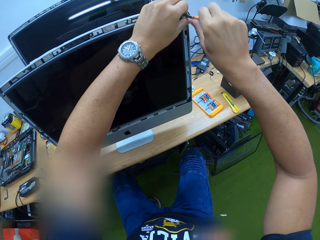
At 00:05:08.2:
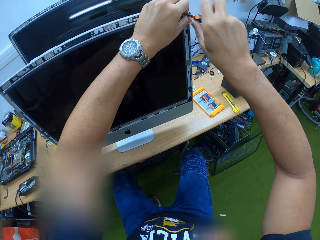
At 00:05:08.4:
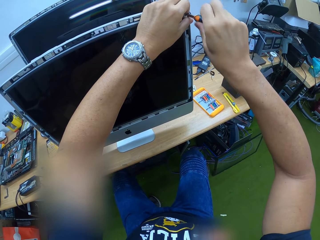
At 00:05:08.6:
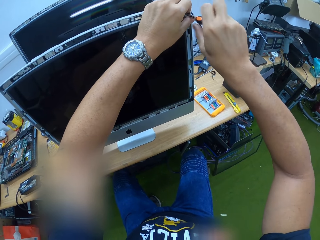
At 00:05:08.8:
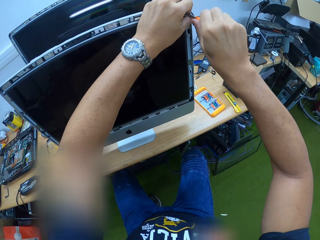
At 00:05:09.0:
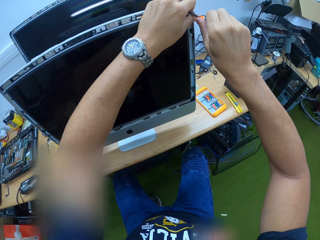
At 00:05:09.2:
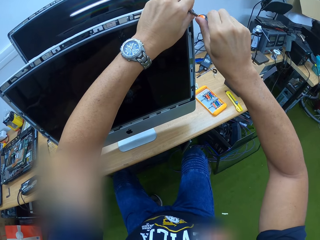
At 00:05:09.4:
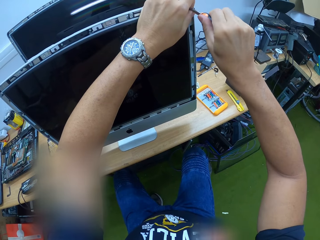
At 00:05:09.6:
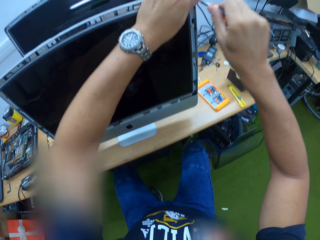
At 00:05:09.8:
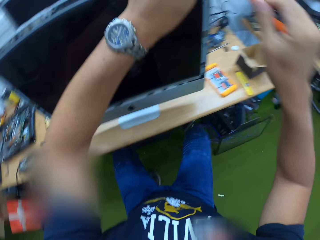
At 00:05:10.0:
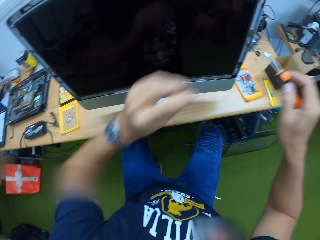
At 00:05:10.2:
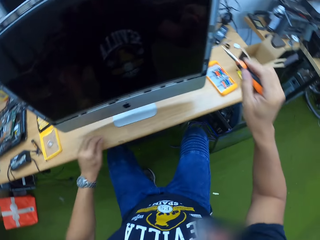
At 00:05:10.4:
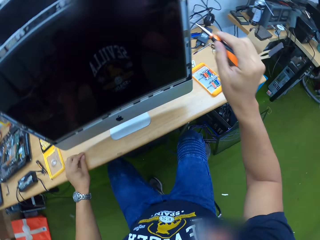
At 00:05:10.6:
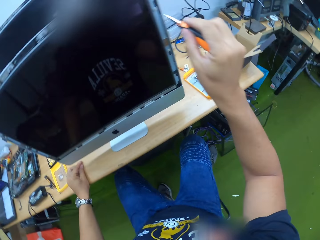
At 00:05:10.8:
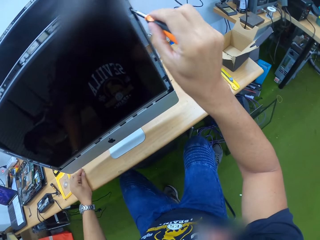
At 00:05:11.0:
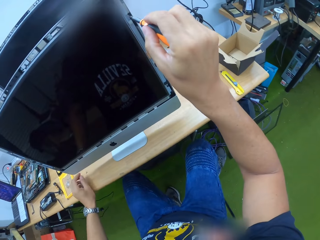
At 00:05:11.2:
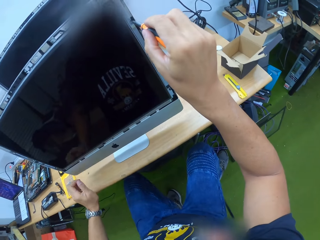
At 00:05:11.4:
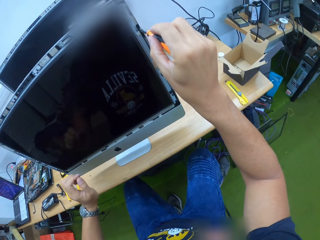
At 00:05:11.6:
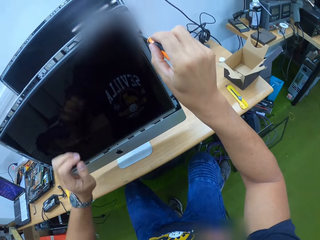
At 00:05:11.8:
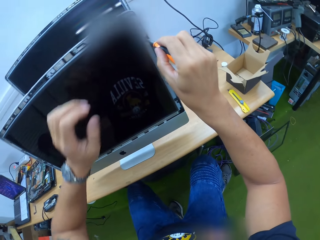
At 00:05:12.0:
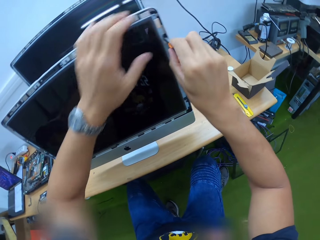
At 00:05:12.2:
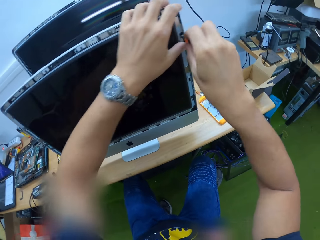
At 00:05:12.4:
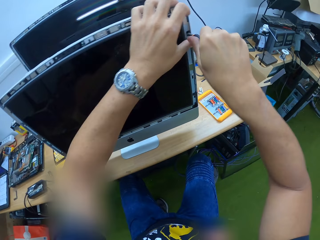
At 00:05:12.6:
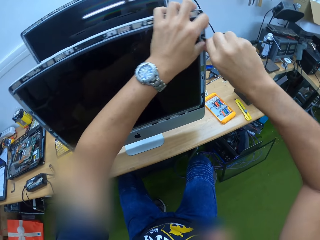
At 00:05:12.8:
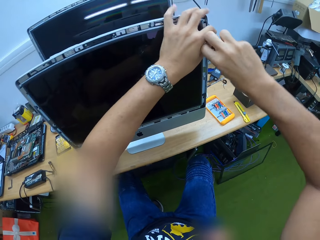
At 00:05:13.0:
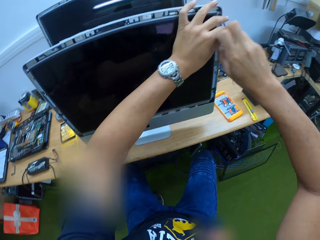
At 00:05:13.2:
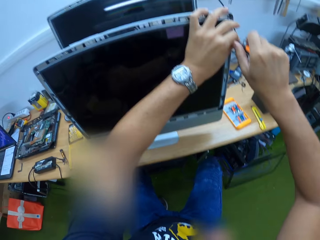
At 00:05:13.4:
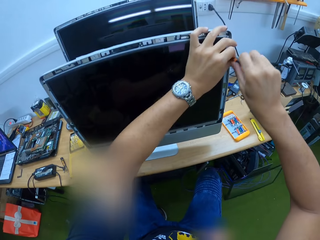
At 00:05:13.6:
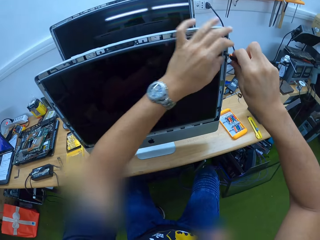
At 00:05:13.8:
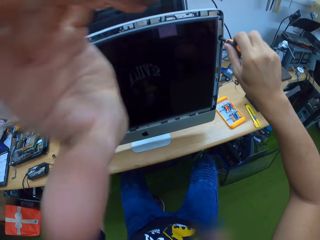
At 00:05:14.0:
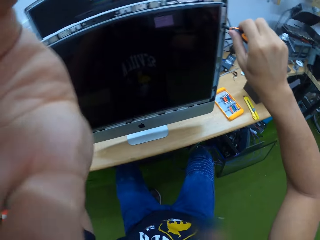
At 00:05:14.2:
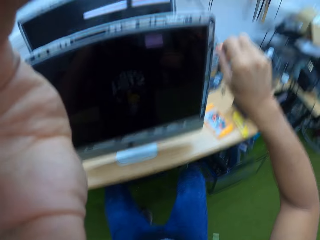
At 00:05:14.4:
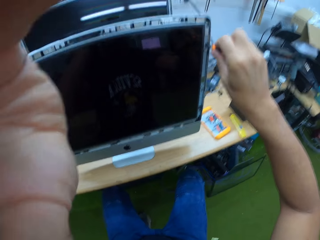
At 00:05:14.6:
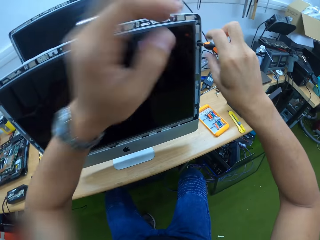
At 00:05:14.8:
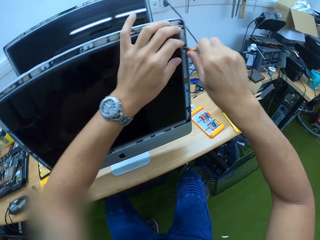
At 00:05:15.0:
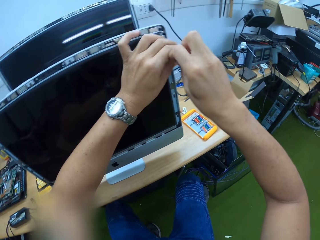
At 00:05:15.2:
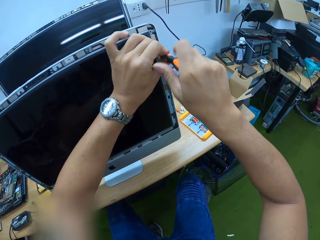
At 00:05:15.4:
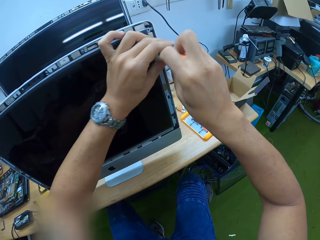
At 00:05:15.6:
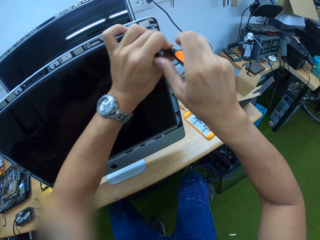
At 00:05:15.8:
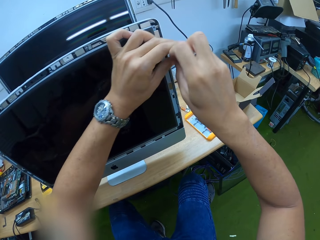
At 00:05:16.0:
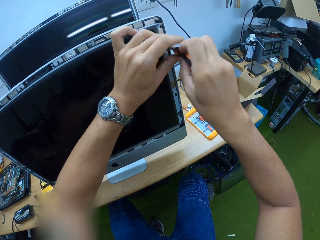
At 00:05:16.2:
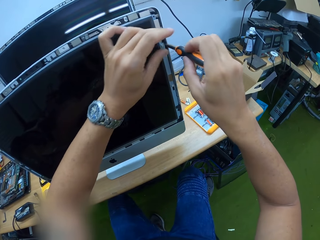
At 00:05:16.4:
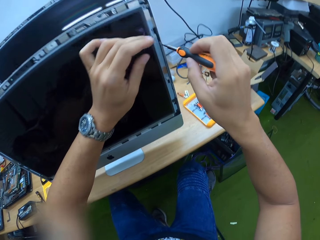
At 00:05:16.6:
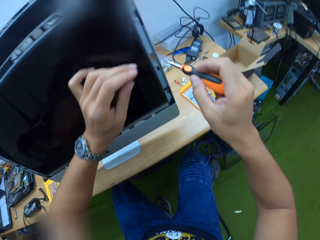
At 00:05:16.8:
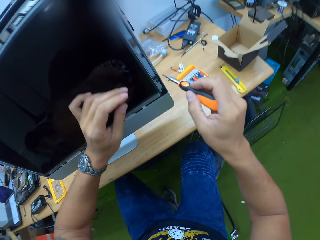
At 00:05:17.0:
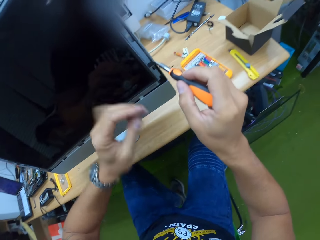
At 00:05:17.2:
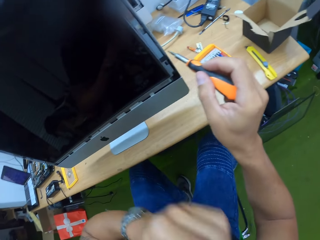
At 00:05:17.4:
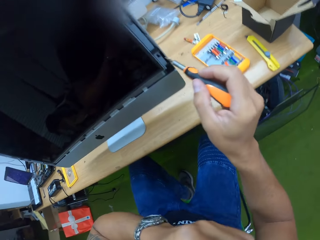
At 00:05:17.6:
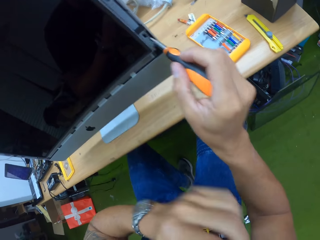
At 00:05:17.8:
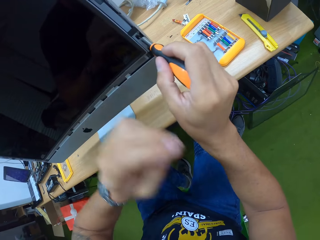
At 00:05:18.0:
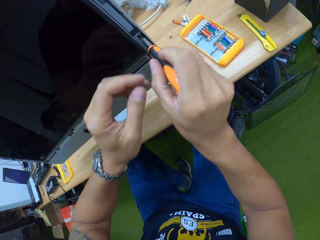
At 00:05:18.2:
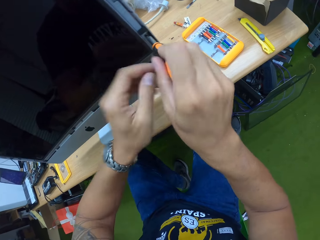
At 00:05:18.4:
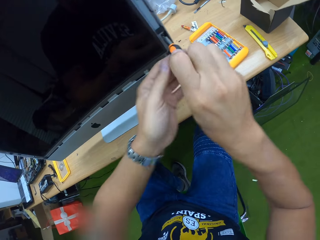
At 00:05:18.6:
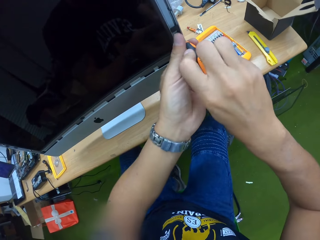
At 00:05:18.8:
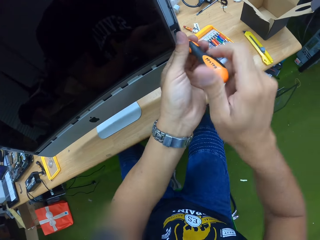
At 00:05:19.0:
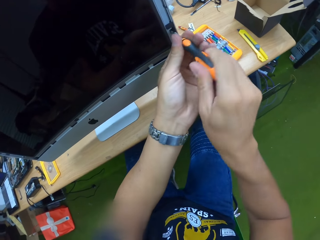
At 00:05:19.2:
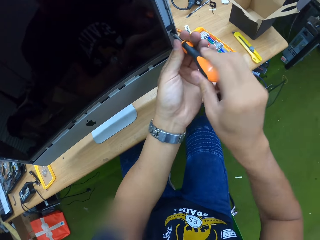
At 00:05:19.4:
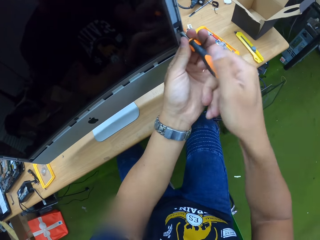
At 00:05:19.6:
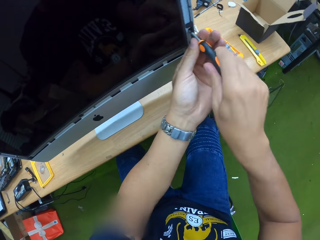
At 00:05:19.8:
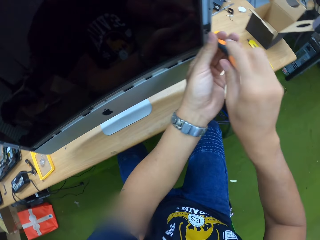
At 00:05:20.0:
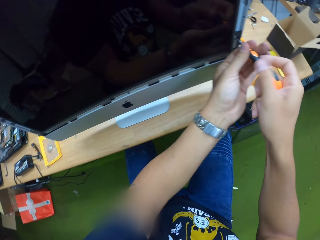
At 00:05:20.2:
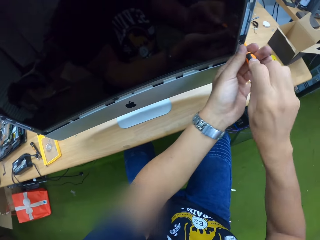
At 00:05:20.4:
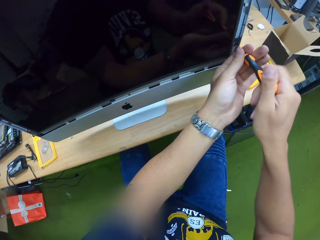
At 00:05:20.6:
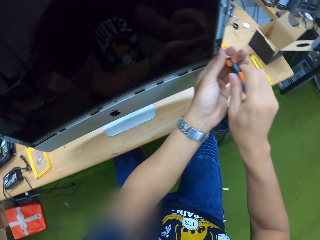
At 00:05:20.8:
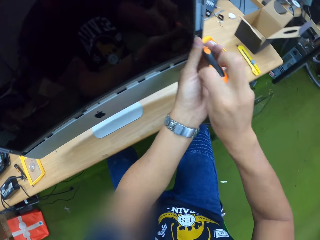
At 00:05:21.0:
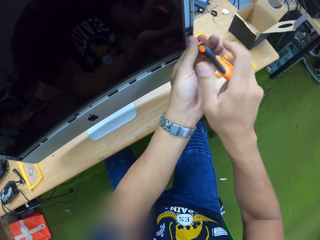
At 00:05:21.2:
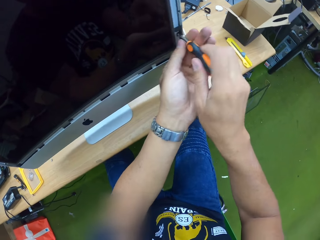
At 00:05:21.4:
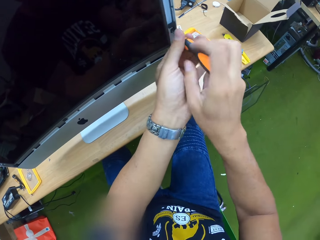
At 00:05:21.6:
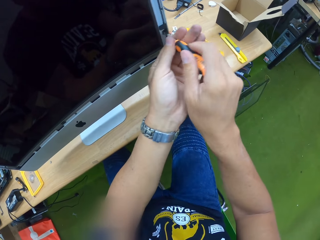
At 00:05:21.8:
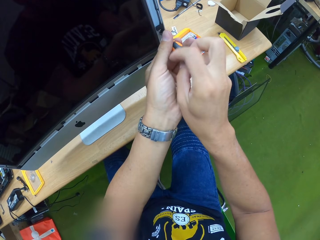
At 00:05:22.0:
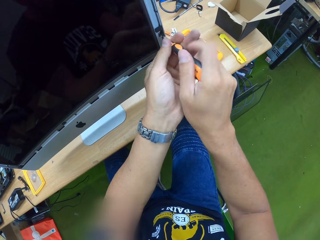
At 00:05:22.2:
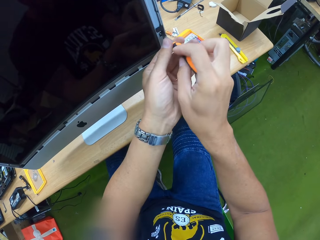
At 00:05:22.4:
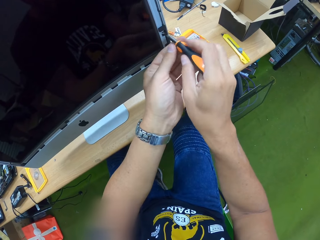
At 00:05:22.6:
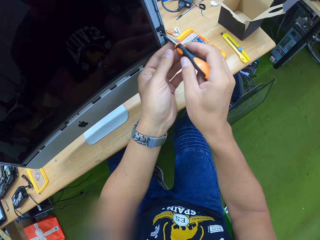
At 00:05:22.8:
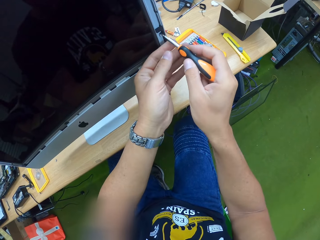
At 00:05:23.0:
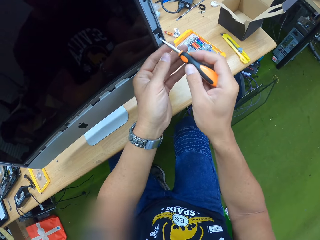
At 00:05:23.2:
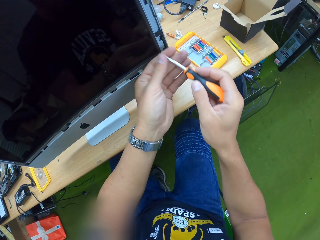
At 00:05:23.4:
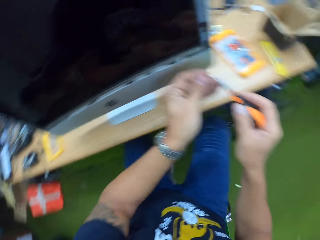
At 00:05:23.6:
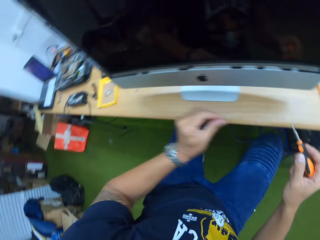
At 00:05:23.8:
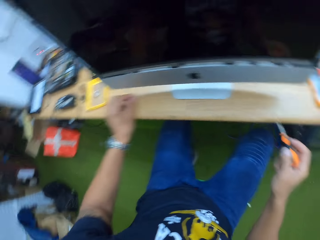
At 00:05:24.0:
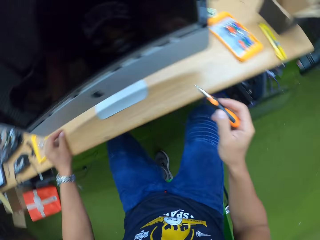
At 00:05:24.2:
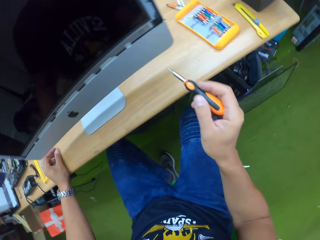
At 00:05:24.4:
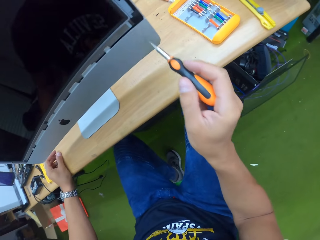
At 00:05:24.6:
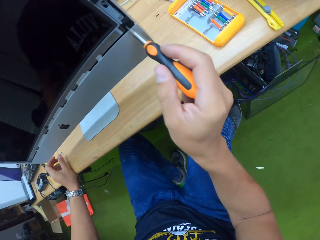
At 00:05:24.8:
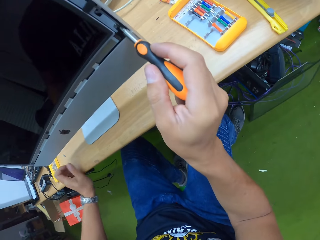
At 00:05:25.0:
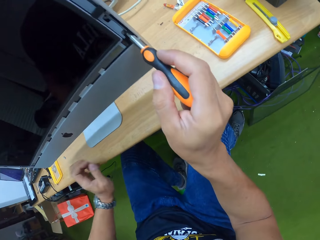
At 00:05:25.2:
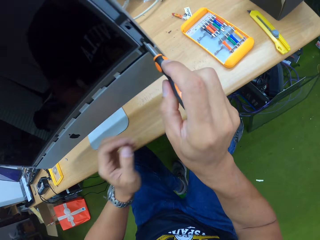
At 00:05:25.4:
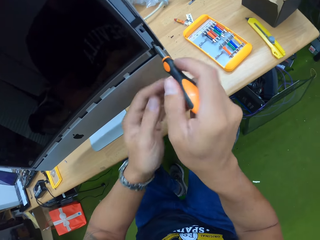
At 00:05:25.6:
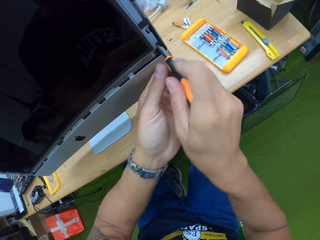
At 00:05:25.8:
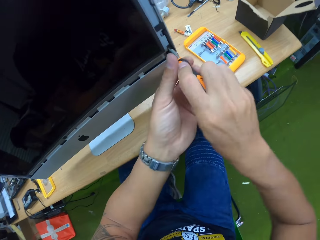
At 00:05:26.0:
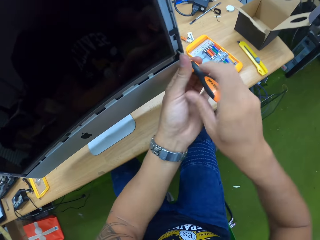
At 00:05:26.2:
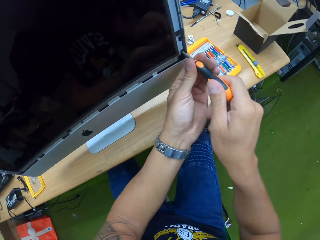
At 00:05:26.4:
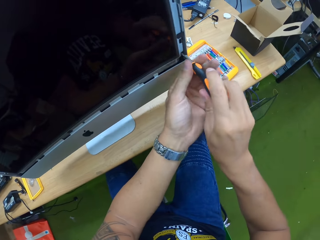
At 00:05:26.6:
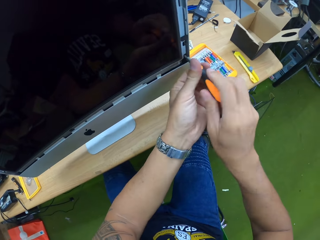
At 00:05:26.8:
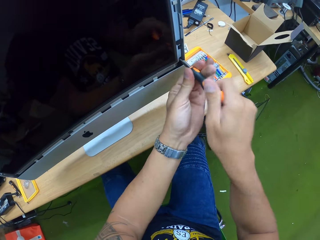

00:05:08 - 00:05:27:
The camera wearer picks up the screw with the left hand. He places the screw on the table with his left hand. He unscrews a screw in the monitor on the table with the screwdriver in his right hand. He holds the monitor on the table with his left hand. He turns the screwdriver with both hands. He turns the screwdriver with both hands again. He removes the screwdriver from the screw. He unscrews a screw in the monitor on the table with the screwdriver in his right hand. He turns the screwdriver with both hands. He places the screw in his left hand. He places the screw on the table with his left hand. He unscrews a screw in the monitor on the table with the screwdriver in his right hand and turns the screwdriver with both hands.

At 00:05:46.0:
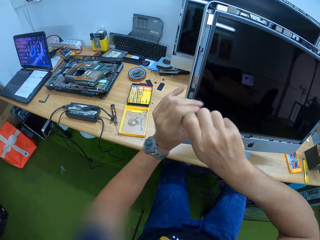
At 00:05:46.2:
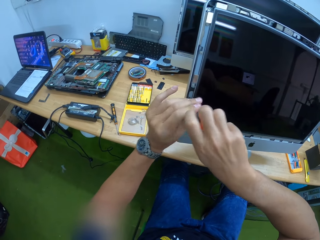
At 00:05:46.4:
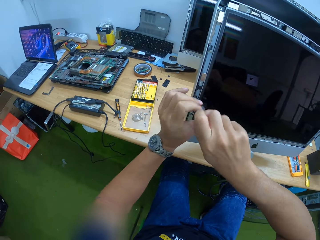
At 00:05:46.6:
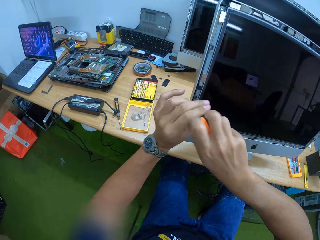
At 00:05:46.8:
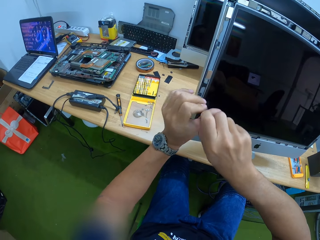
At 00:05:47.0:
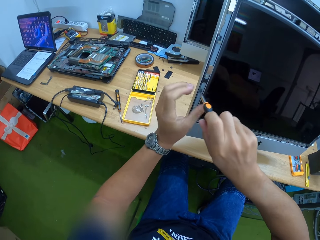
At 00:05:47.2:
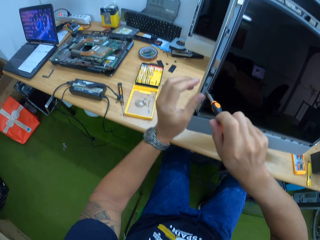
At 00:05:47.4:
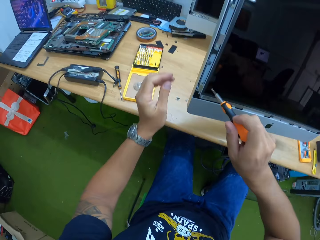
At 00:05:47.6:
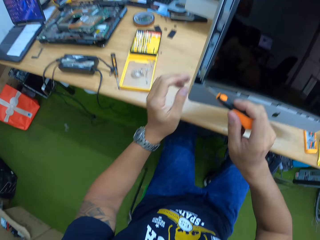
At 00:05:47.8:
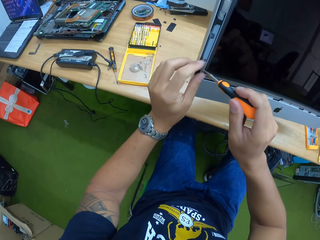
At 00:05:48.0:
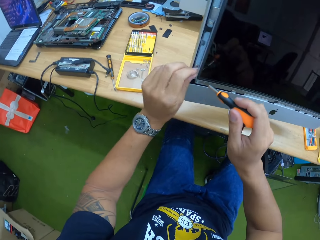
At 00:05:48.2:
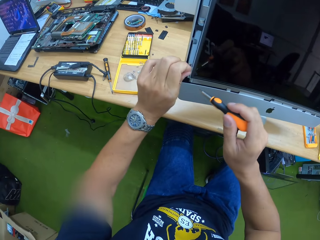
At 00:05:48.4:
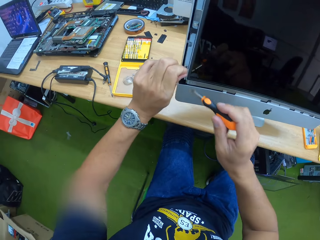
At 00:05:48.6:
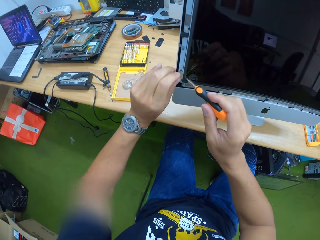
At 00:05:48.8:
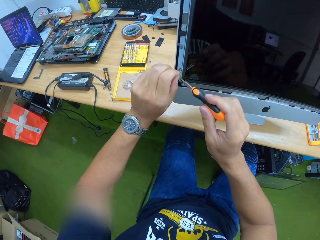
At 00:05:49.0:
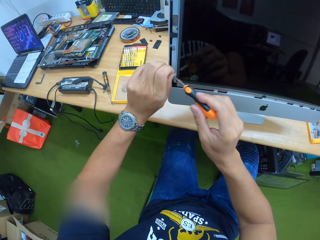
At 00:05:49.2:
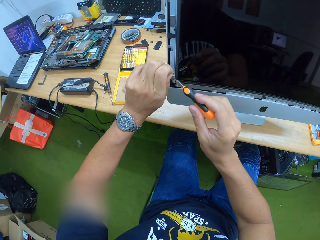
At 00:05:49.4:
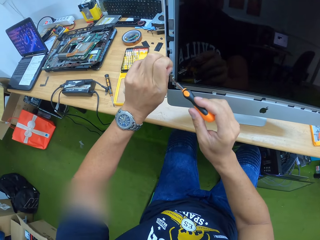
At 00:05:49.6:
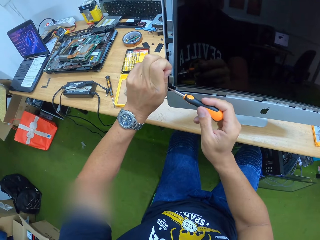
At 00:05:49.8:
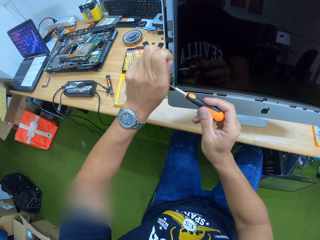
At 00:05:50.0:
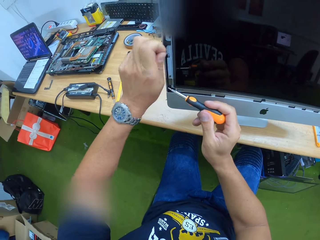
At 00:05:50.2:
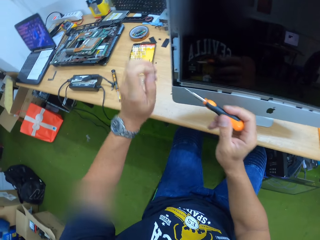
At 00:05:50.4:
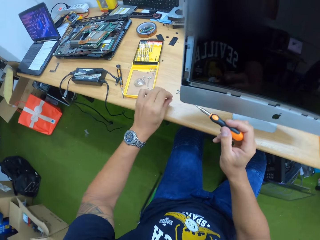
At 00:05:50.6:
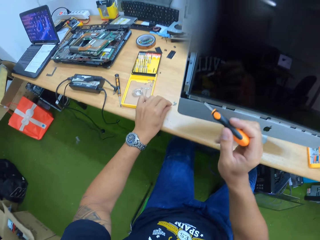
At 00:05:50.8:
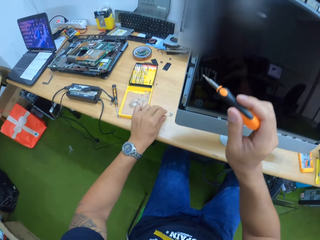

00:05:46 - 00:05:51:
The camera wearer takes out the screw from the monitor with his left hand. He places the screw on the table with his left hand.
